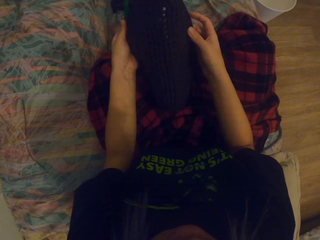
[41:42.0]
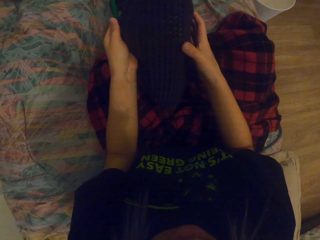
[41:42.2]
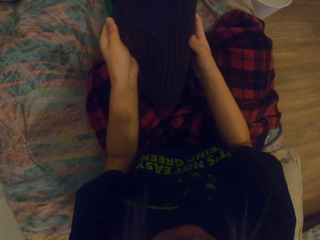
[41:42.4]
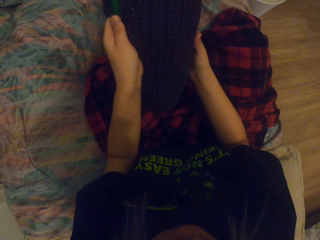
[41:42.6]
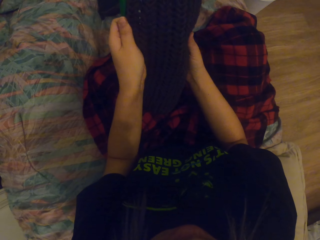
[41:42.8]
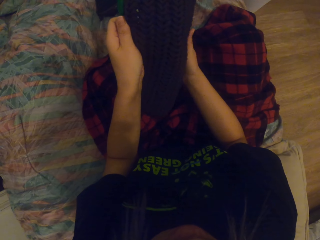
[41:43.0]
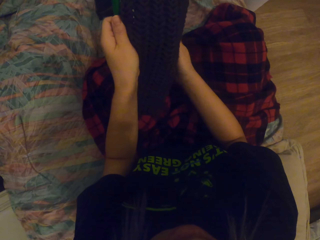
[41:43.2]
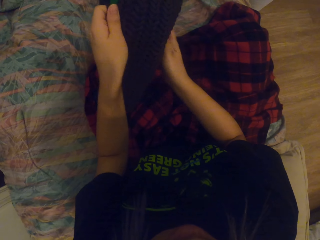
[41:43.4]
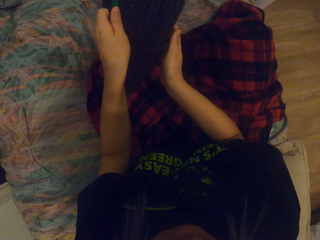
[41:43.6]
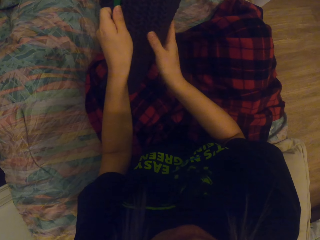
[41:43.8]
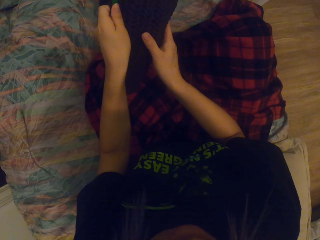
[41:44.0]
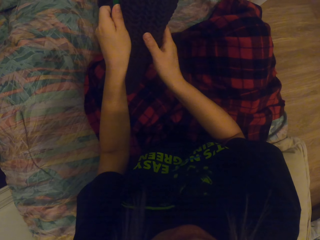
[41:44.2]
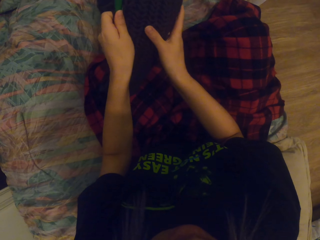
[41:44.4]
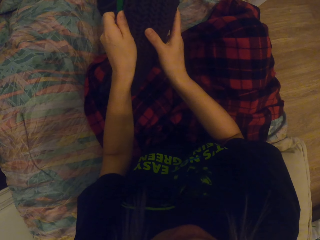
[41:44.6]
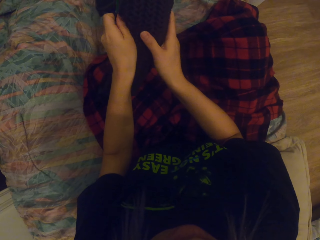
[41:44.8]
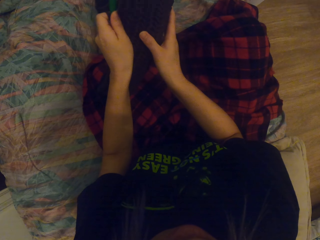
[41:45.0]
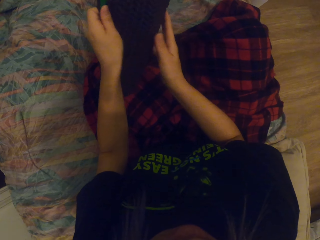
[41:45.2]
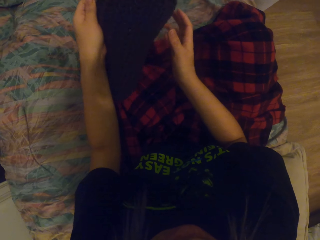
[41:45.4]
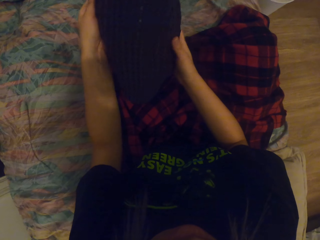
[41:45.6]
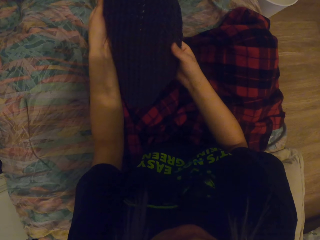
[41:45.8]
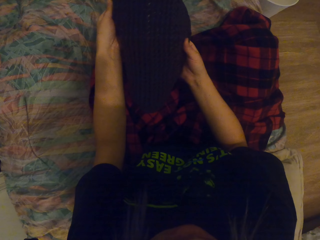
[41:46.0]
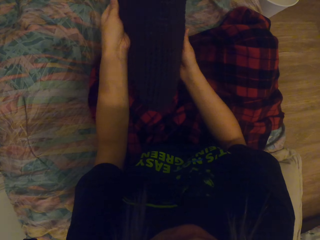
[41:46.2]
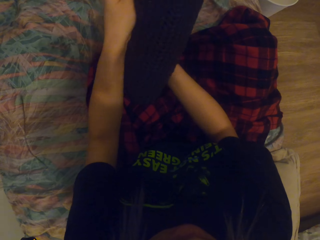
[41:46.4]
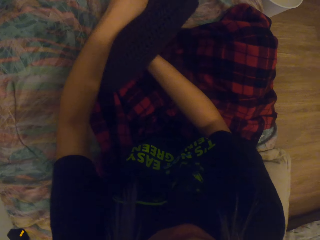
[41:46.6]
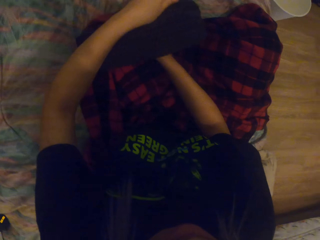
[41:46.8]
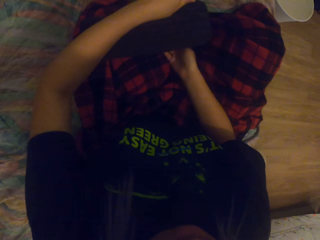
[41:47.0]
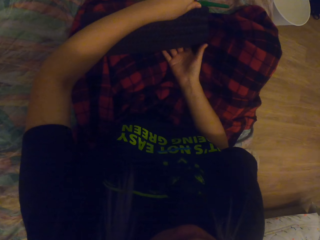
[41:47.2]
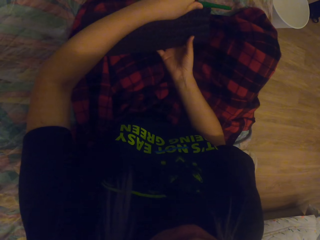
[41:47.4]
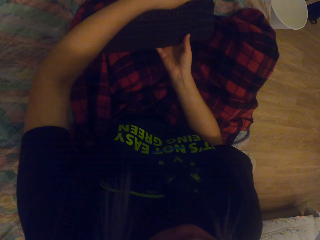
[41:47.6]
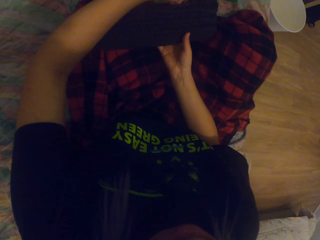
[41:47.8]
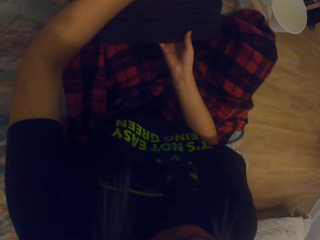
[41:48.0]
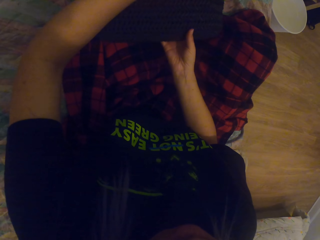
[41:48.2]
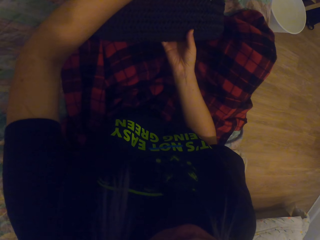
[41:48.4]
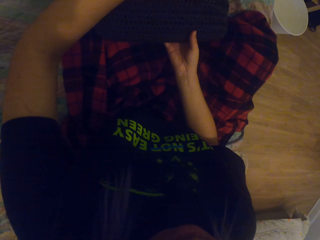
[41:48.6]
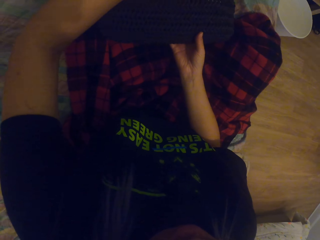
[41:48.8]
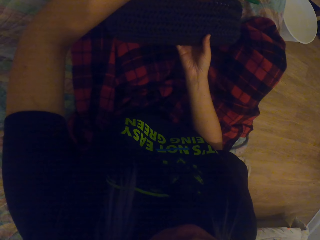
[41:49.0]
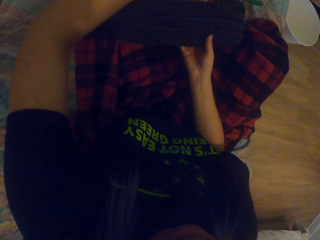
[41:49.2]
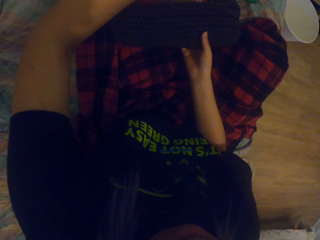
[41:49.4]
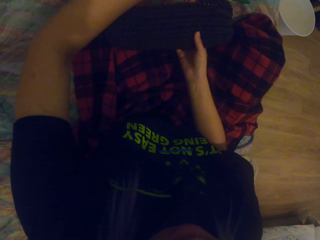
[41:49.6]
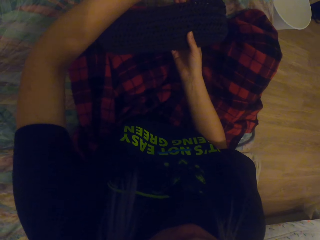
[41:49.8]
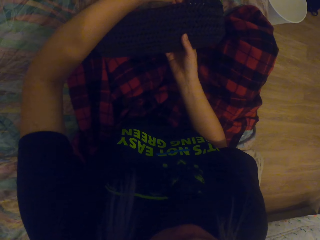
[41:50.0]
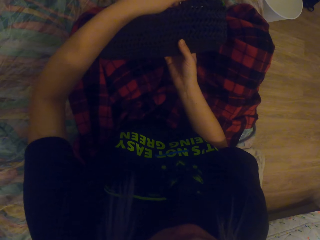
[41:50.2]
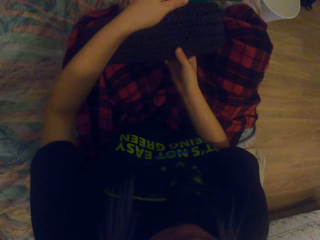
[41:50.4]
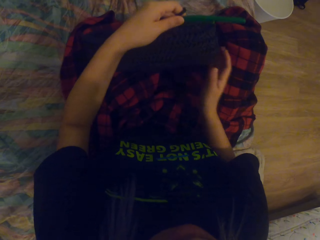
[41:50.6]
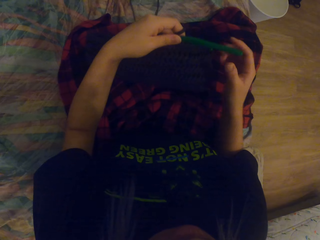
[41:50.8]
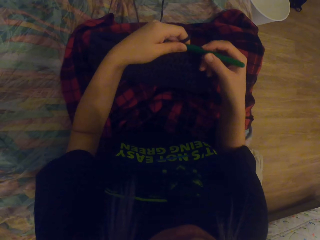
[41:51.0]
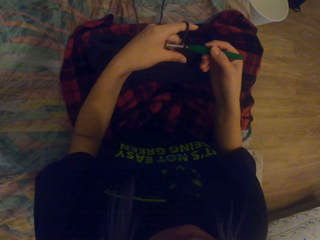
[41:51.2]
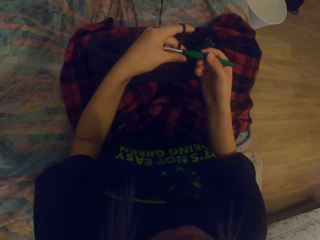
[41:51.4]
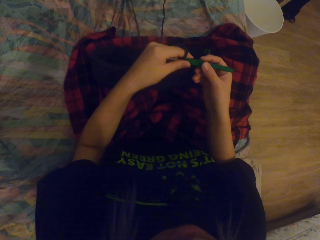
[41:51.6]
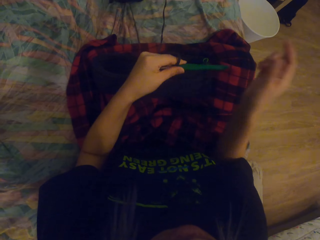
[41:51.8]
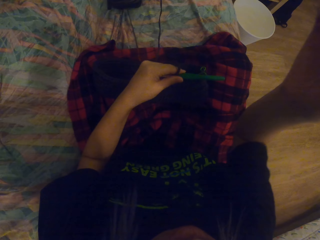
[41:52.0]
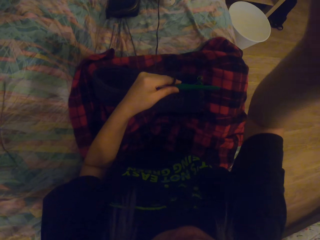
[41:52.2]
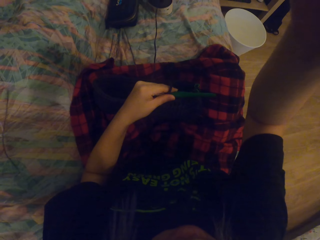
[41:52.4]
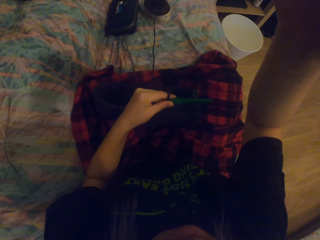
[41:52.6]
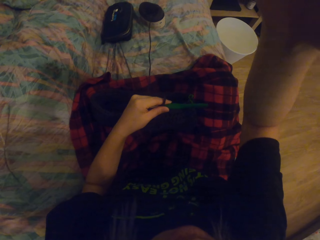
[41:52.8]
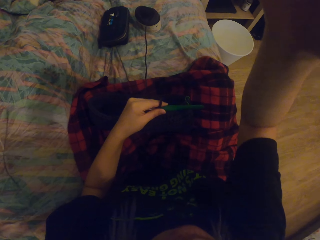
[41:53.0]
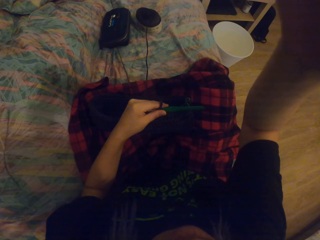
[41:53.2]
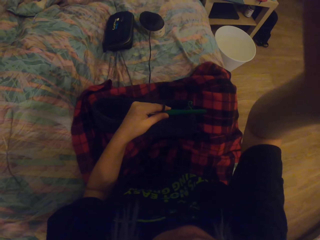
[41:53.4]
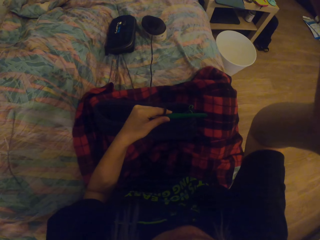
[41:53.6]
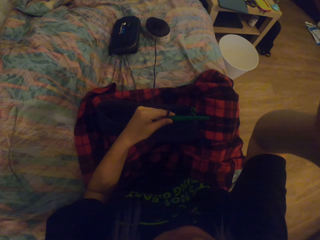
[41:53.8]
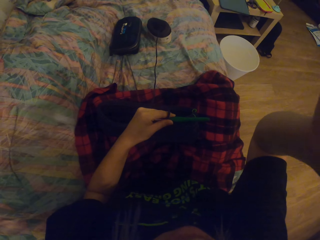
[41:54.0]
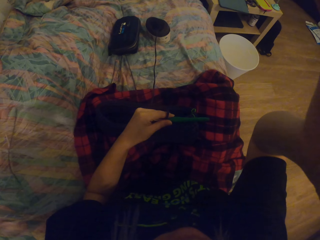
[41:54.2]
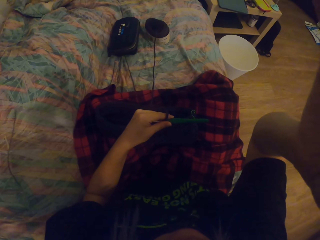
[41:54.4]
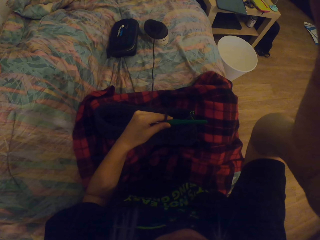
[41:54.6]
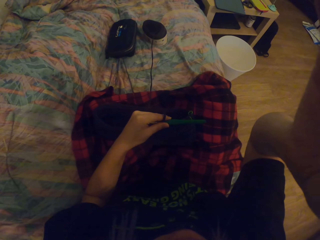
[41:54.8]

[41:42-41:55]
The camera wearer turns the crocheted yarn. She holds the crocheted yarn. She holds down the bag. She crochets the thread. She touches her head. She lifts up her right hand.
